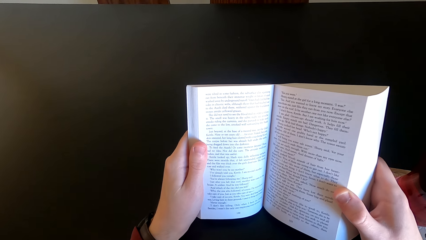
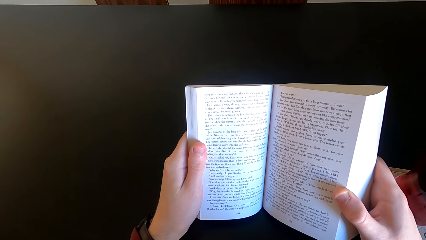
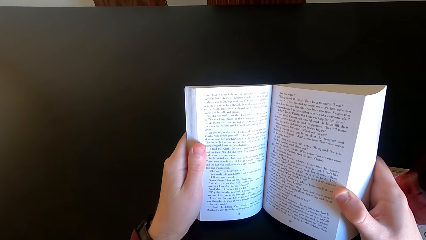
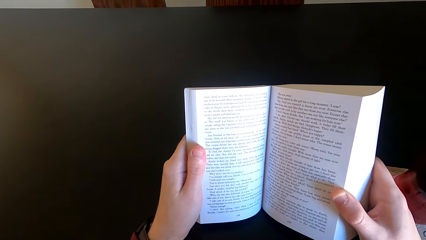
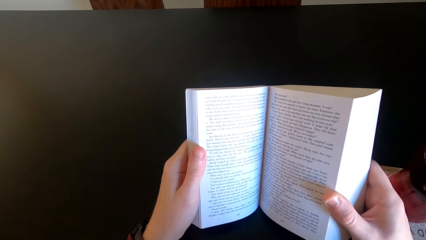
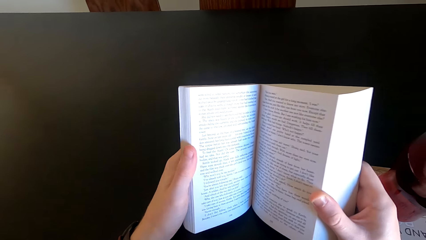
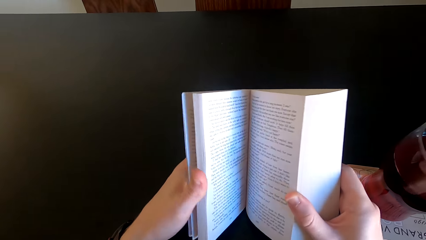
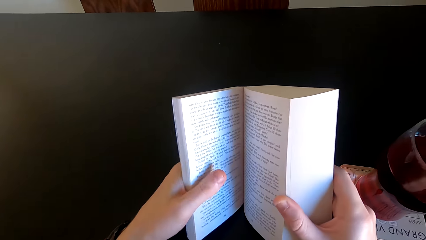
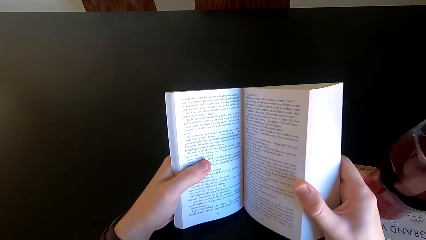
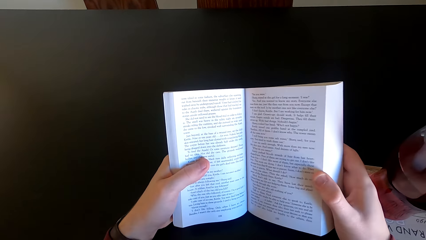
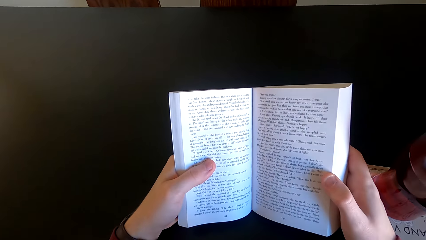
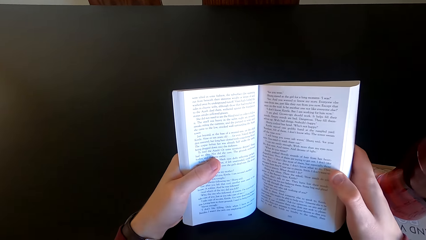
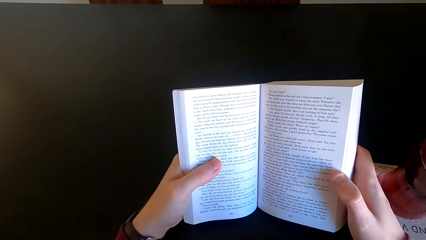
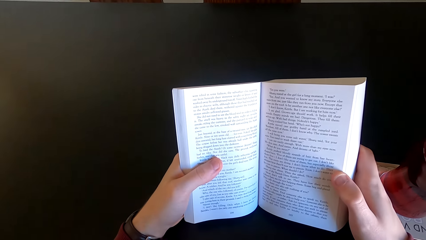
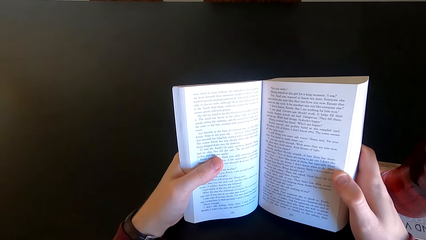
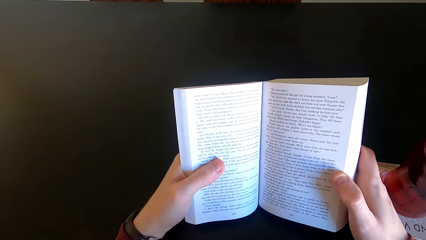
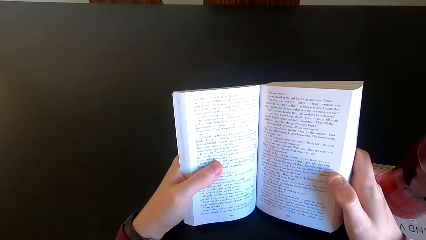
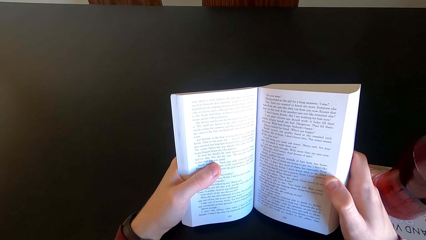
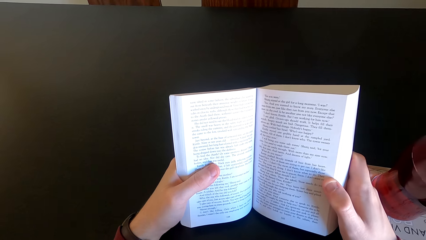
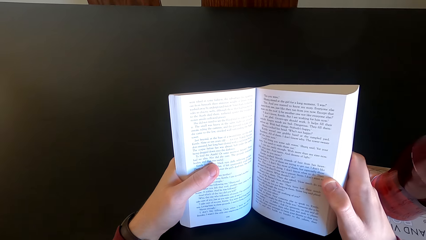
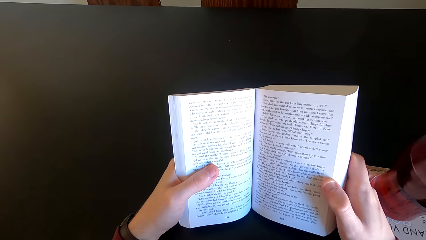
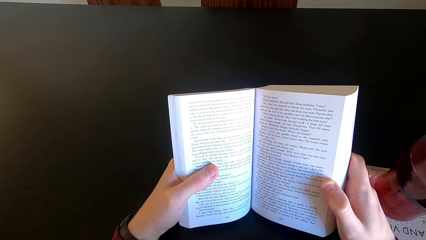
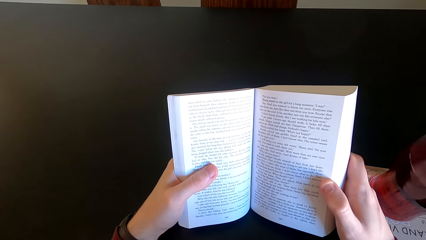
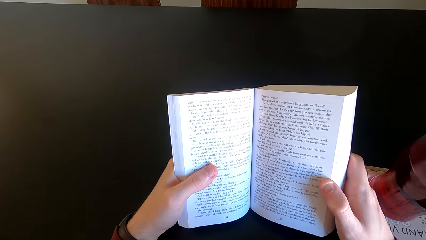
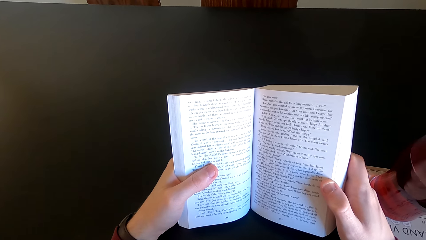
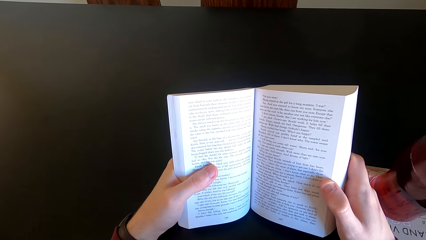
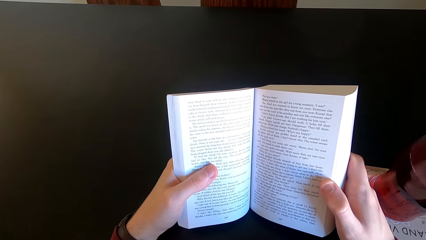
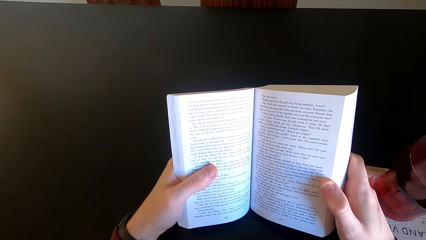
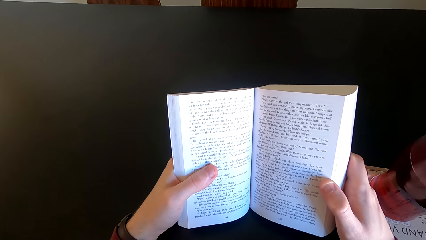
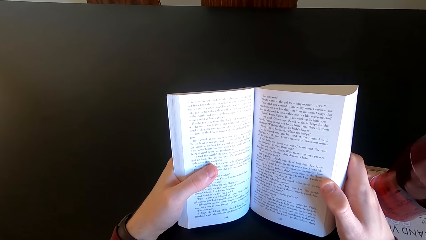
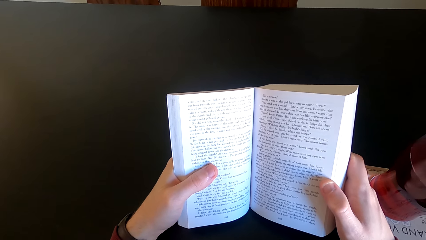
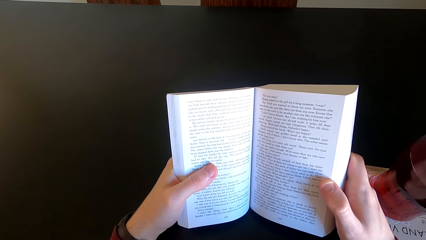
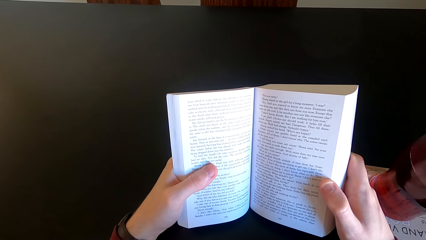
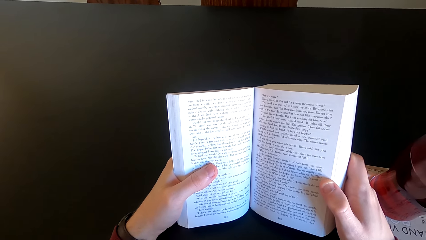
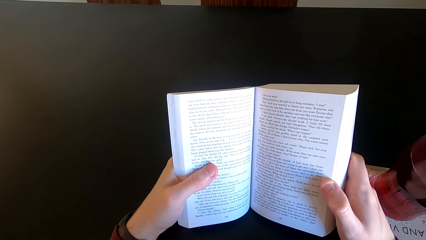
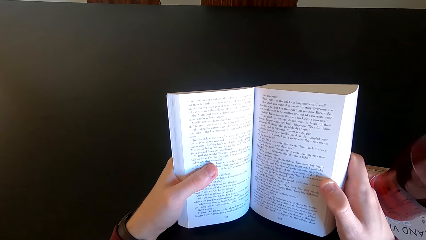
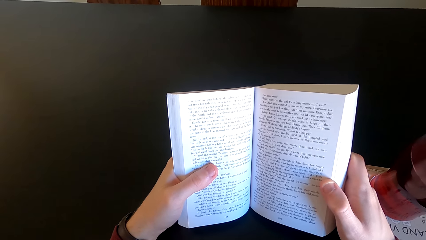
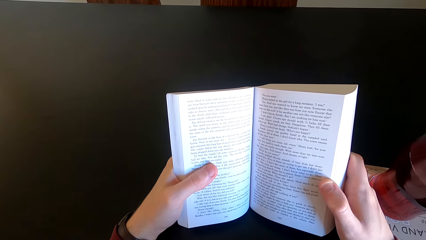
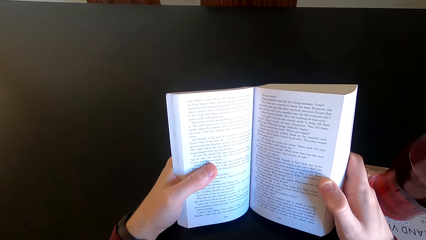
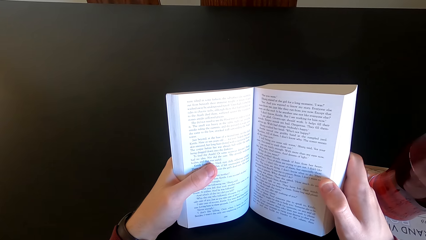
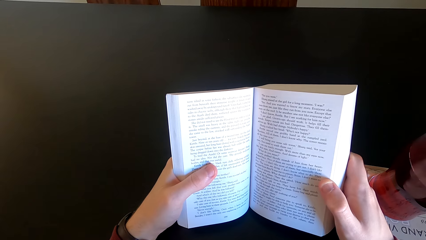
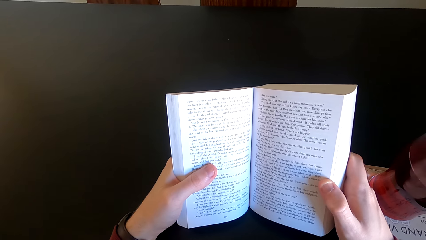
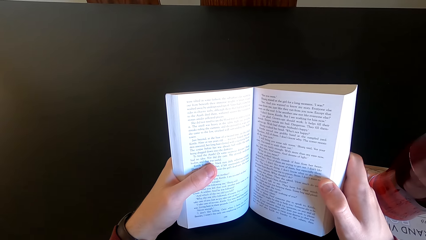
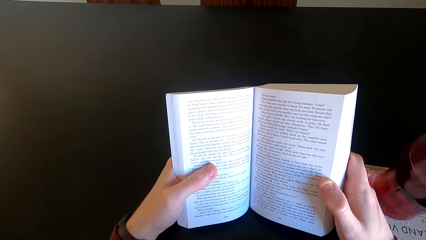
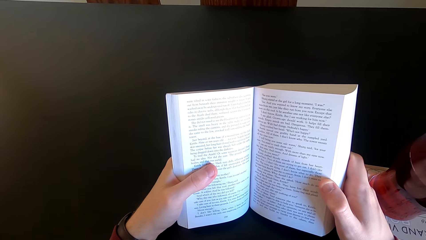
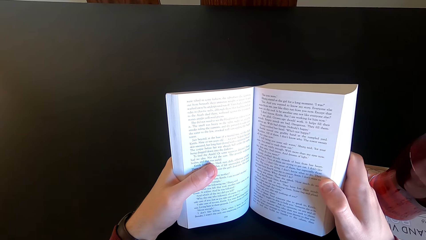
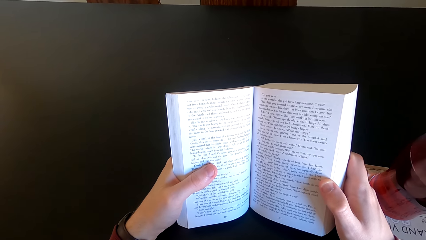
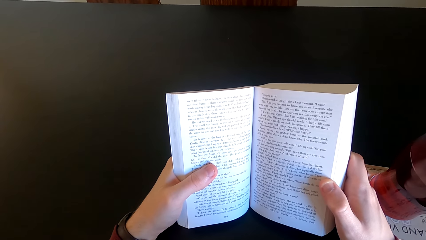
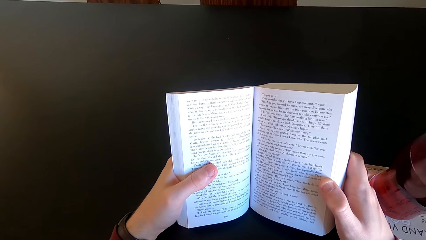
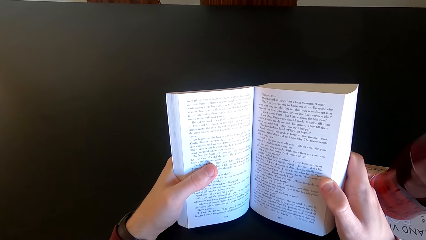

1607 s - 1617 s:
The camera wearer moves the book. They read the book.

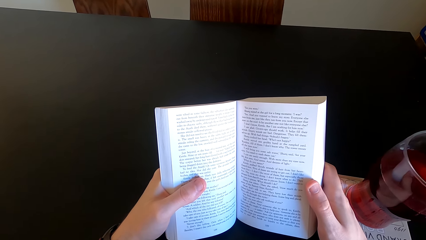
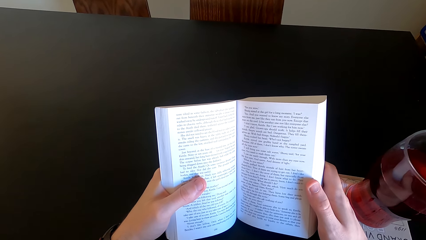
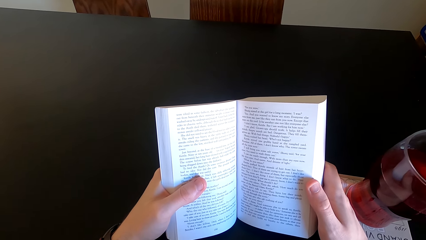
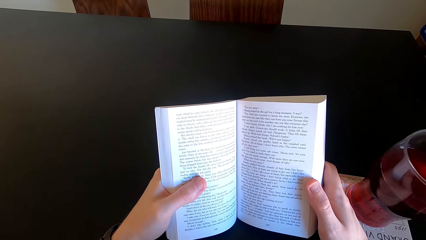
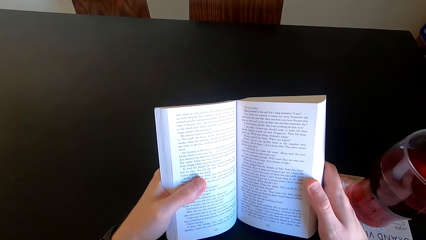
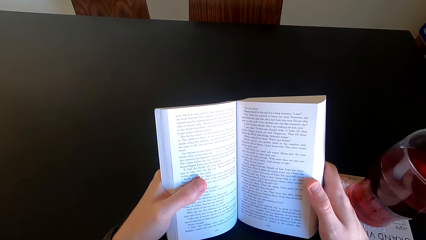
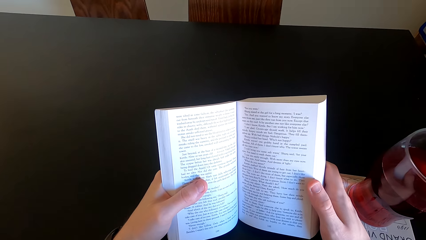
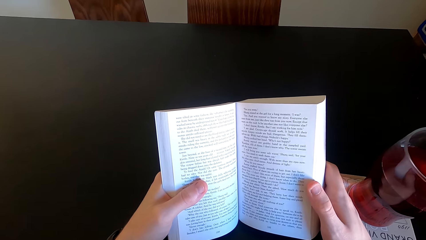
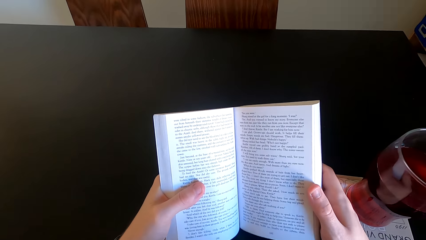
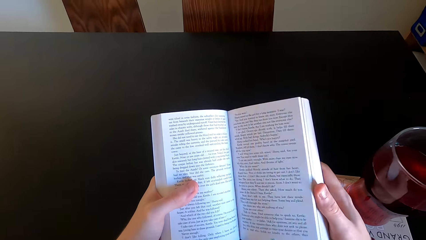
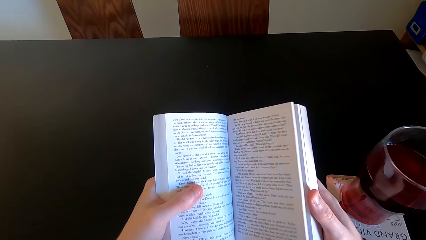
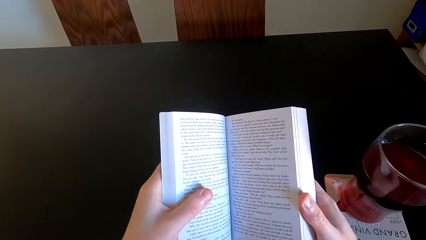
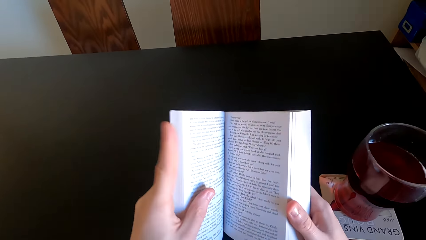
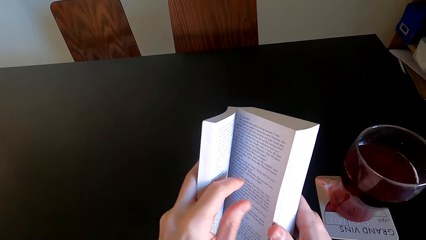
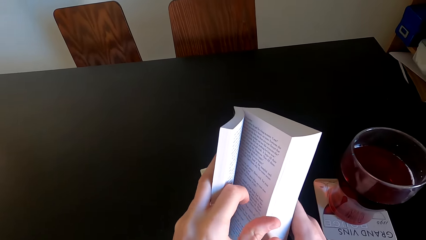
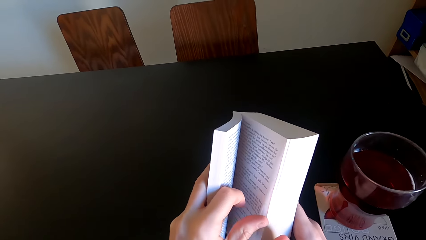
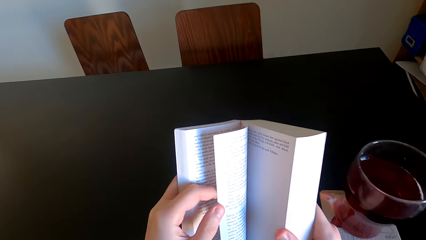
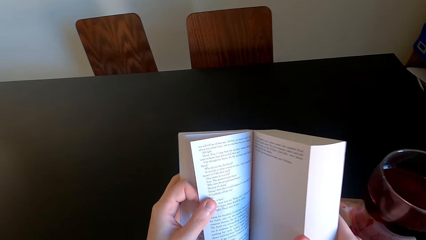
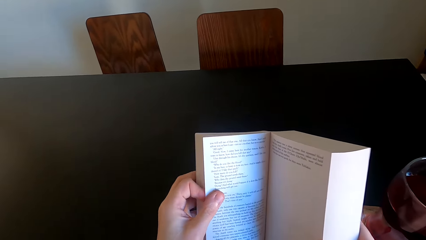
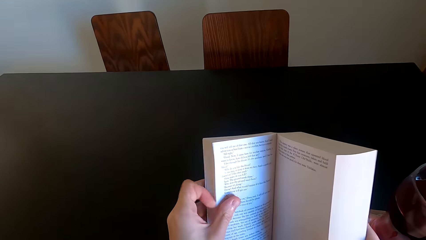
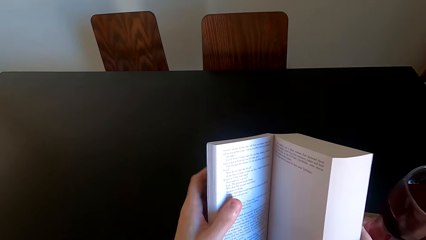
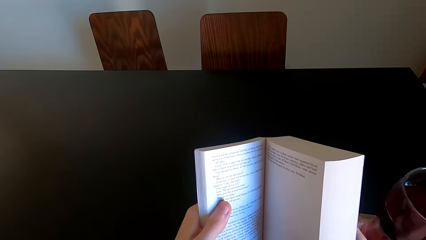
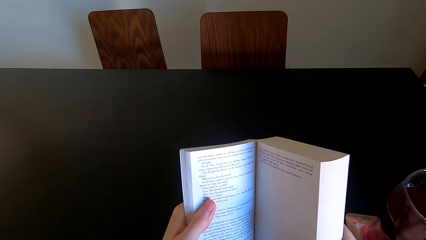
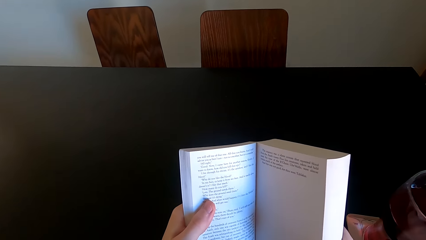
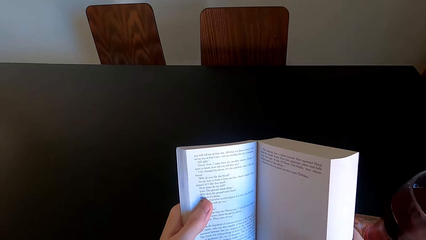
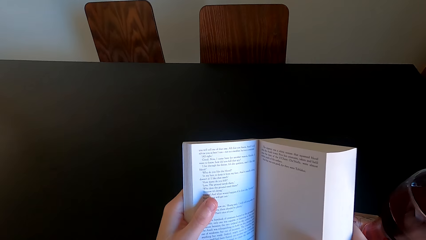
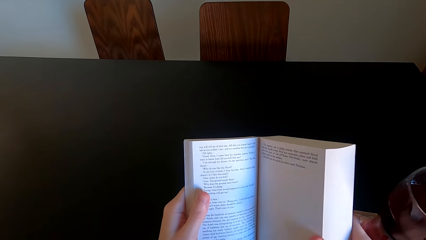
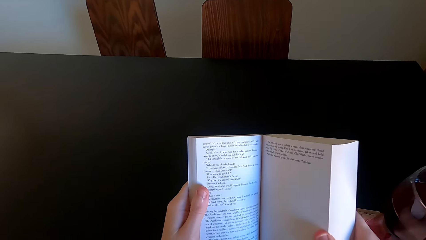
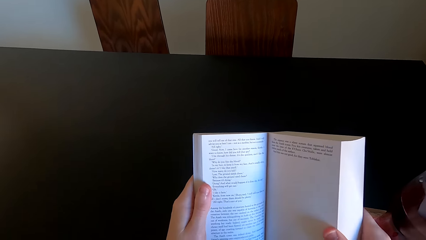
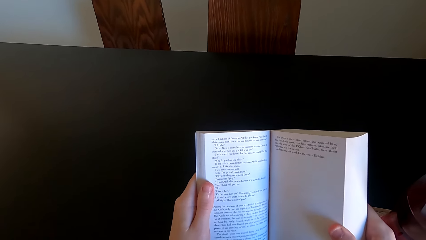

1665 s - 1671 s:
The camera wearer moves the book. They open another page of the book. They continue to read the novel.
